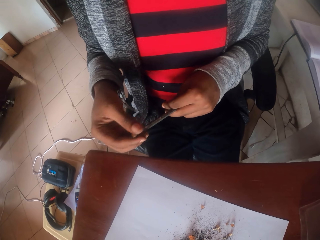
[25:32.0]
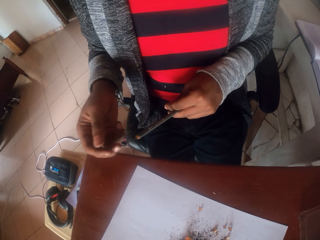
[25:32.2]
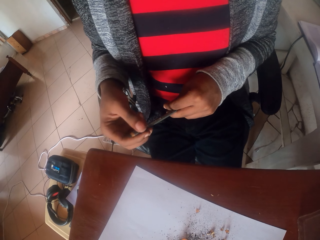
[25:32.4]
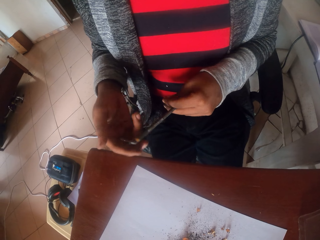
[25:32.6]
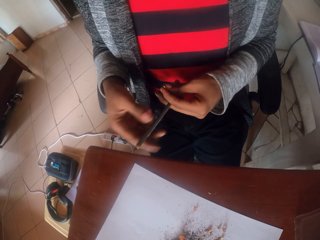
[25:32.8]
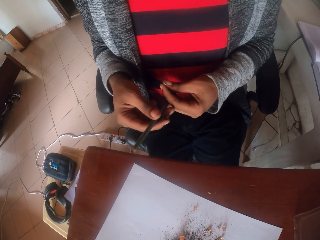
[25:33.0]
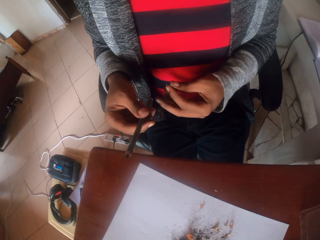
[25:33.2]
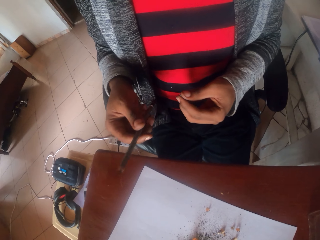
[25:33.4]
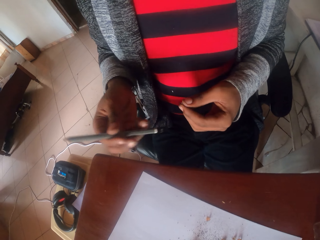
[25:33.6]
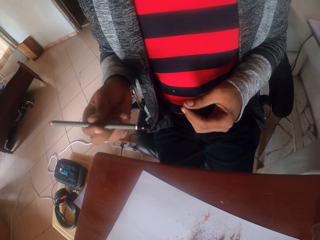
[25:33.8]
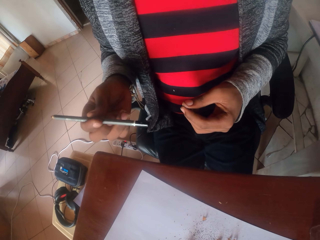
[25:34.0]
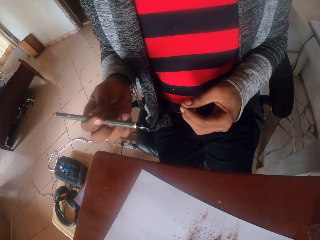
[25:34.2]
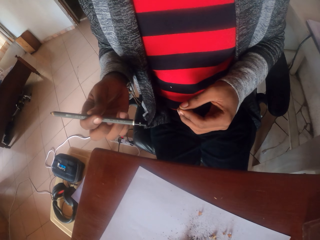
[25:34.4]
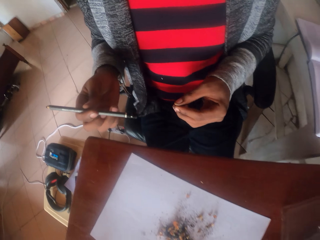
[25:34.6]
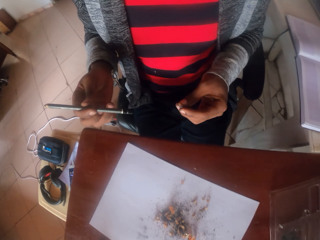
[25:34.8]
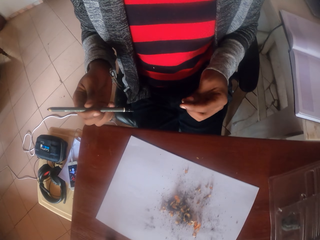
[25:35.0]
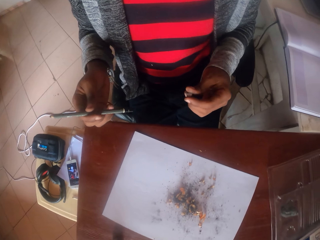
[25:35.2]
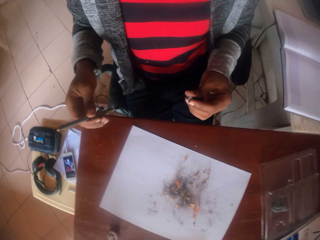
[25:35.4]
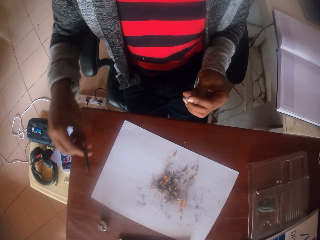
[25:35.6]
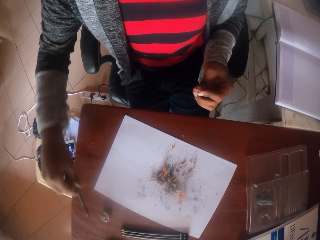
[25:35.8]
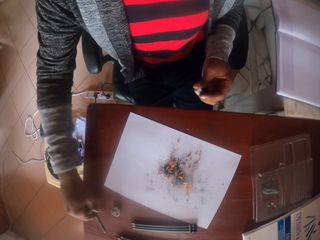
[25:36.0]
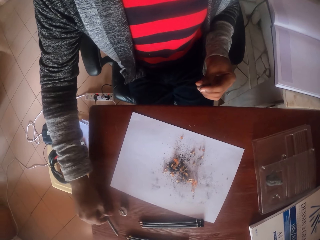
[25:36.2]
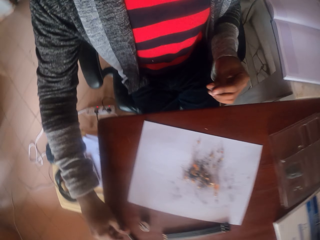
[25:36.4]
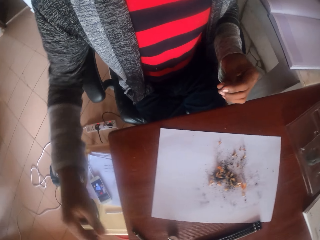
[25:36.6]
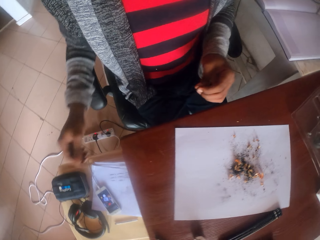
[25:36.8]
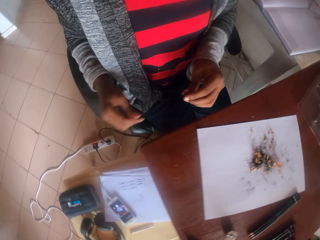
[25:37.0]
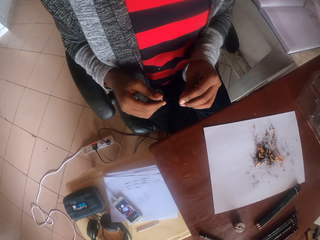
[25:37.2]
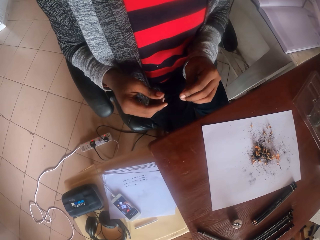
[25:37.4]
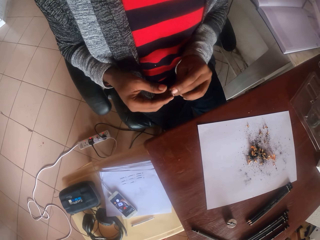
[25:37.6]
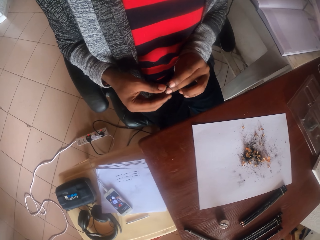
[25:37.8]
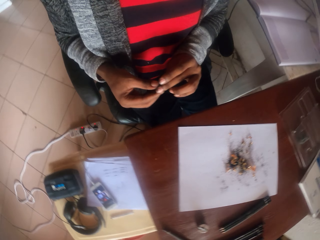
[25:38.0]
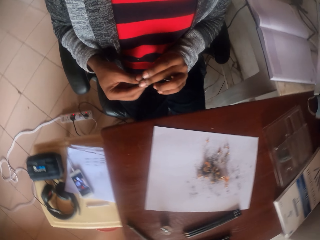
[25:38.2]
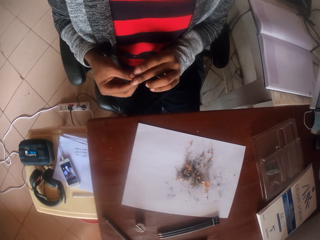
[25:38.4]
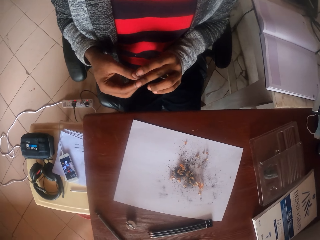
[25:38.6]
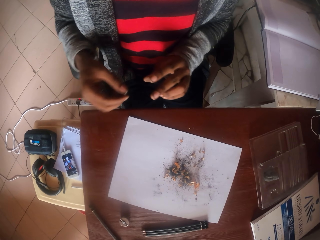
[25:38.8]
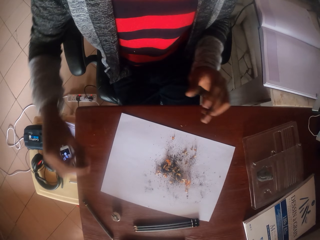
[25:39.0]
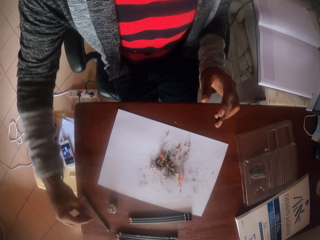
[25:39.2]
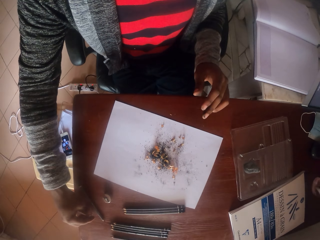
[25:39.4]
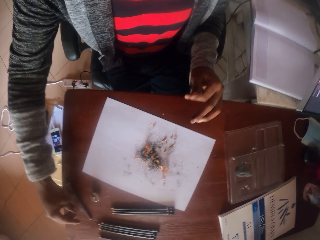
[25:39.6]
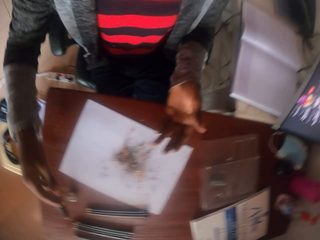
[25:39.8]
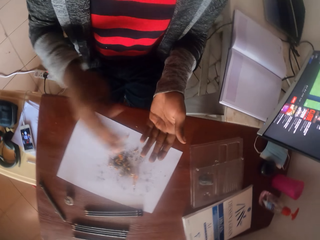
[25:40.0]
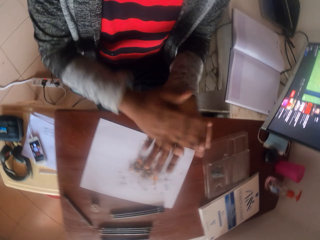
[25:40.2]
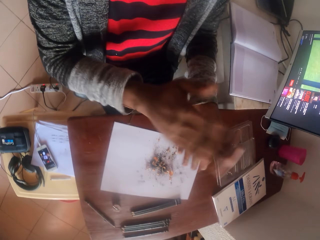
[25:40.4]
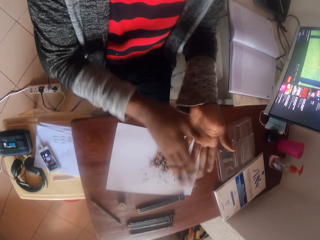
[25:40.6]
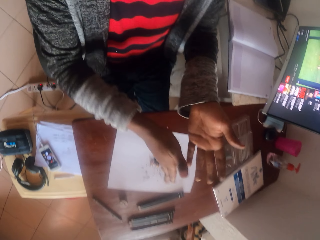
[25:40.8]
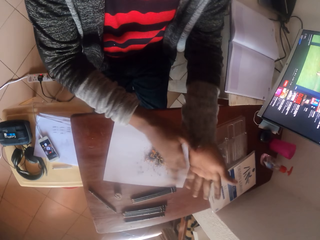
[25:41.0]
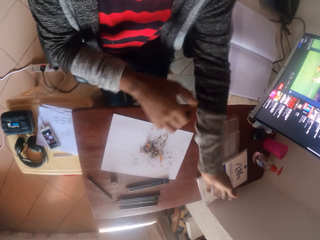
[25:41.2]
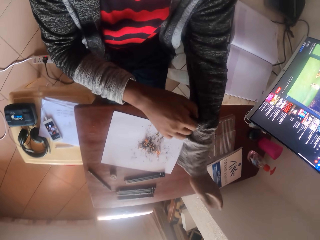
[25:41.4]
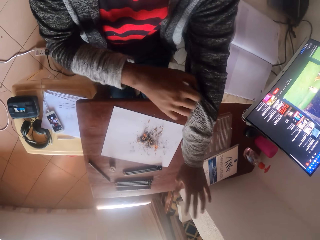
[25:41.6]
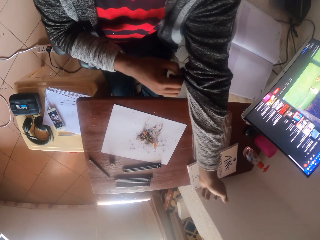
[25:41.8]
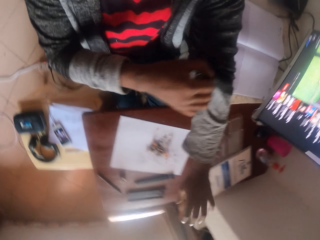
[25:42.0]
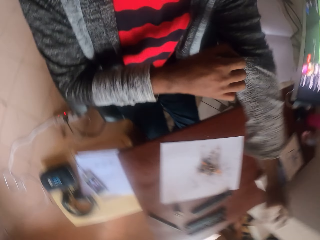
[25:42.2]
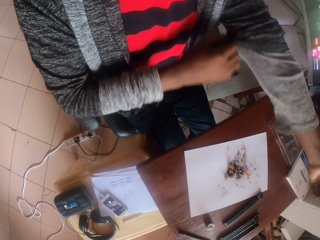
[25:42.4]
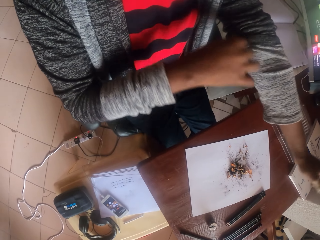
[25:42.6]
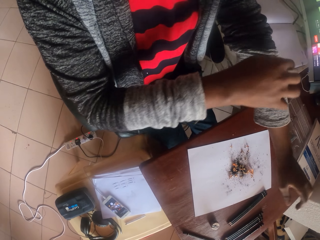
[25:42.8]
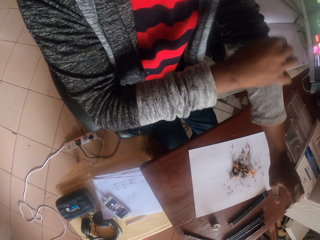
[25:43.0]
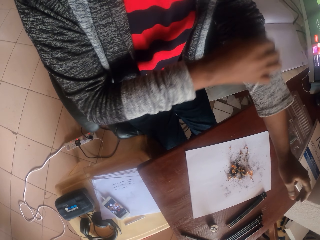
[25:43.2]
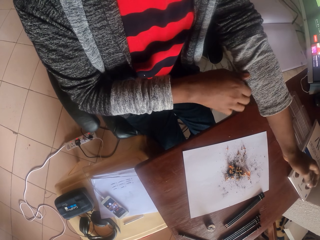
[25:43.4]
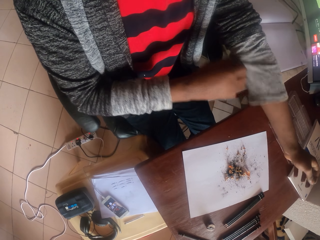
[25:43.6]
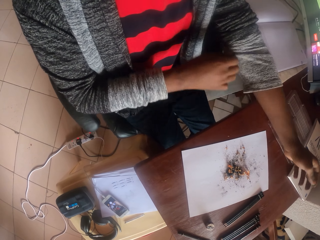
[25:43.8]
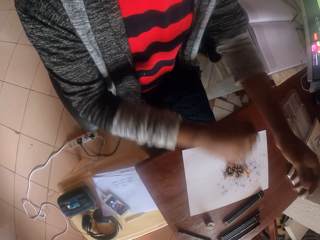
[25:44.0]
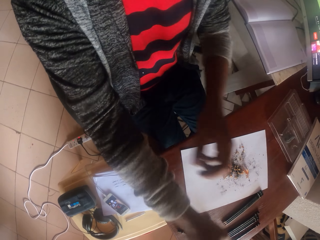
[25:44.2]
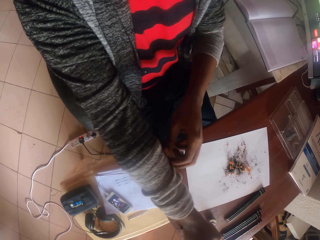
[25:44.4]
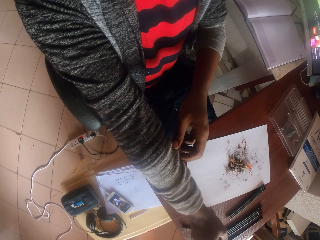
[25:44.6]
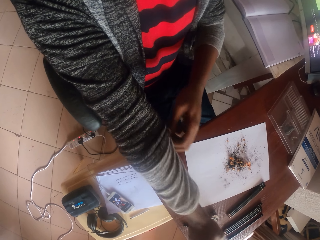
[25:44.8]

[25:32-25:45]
The camera wearer wipes on the pencil. They put the pencil on the table. They hold something. They put a piece of paper on the table. They rub their hands. They fold the sweater. They pull the sweater sleeves.

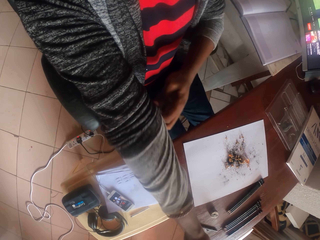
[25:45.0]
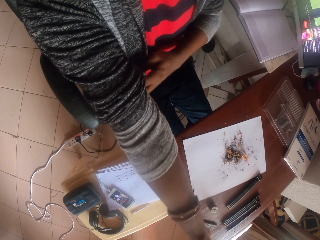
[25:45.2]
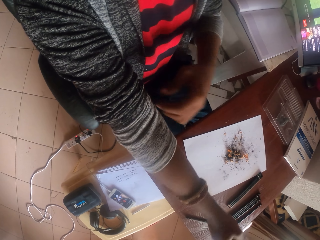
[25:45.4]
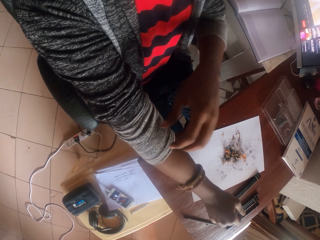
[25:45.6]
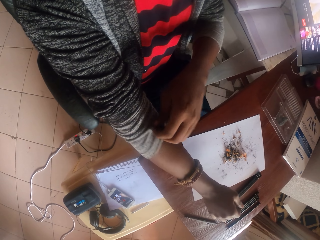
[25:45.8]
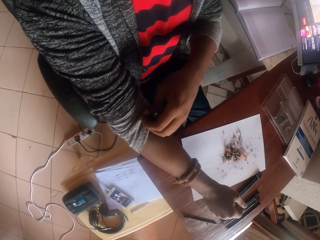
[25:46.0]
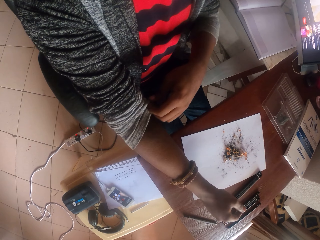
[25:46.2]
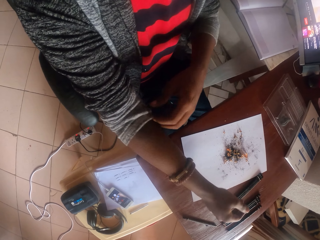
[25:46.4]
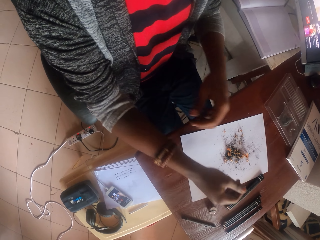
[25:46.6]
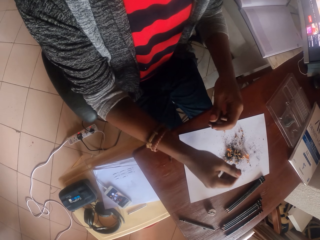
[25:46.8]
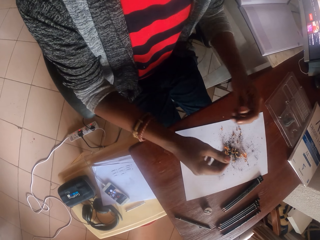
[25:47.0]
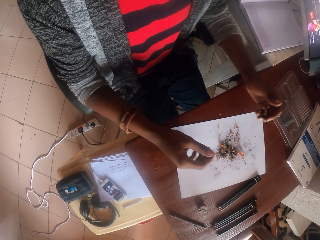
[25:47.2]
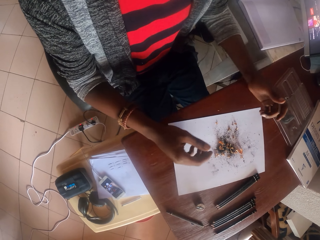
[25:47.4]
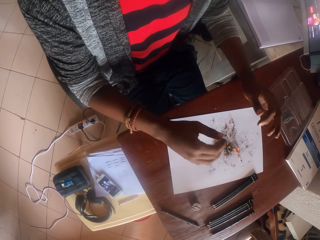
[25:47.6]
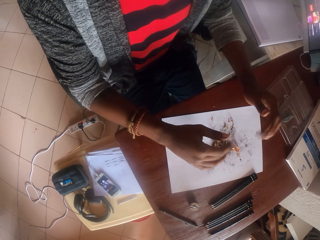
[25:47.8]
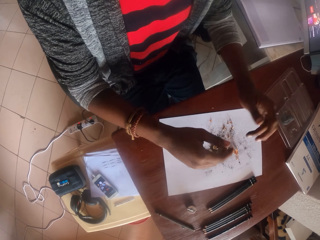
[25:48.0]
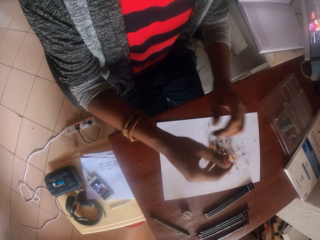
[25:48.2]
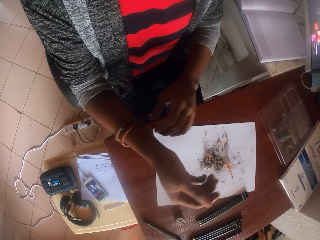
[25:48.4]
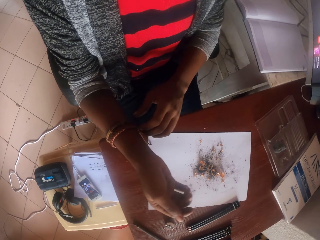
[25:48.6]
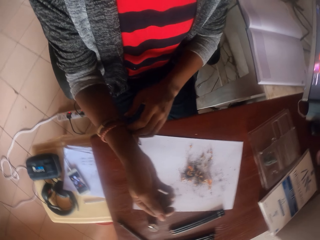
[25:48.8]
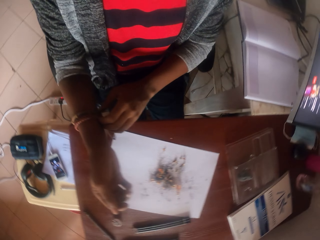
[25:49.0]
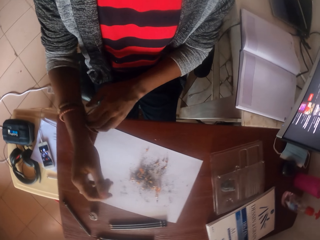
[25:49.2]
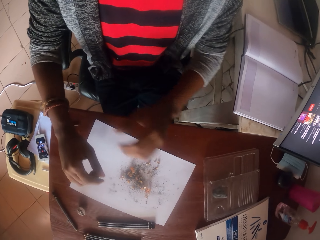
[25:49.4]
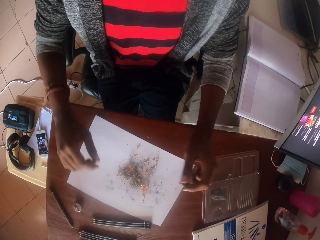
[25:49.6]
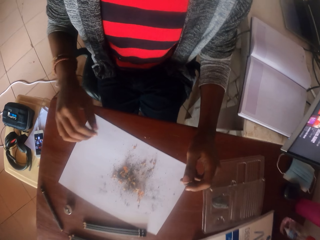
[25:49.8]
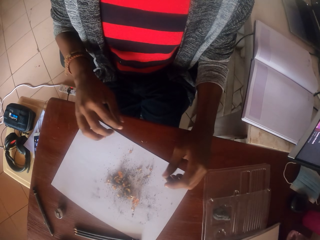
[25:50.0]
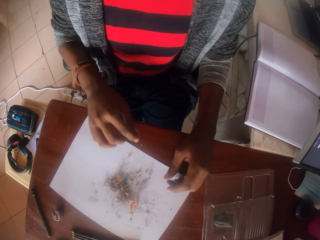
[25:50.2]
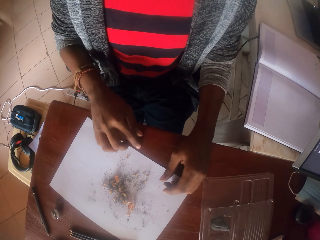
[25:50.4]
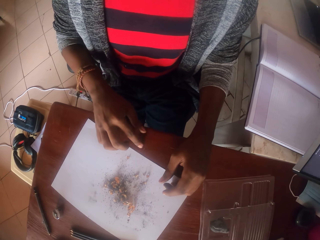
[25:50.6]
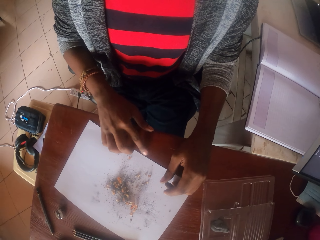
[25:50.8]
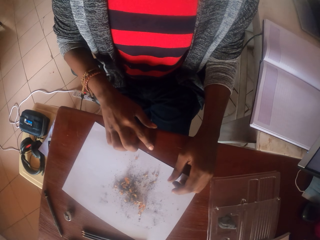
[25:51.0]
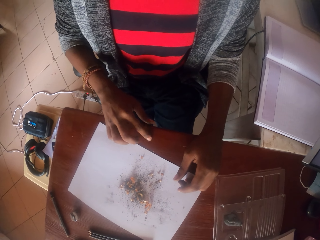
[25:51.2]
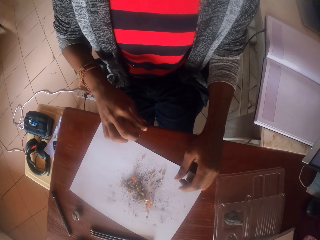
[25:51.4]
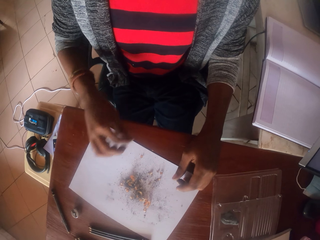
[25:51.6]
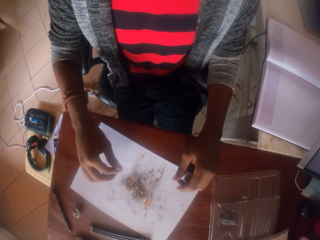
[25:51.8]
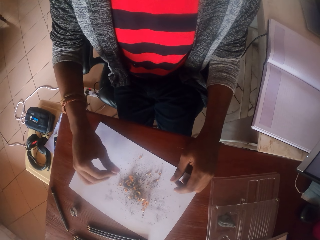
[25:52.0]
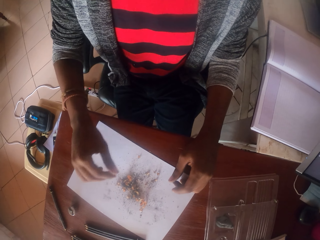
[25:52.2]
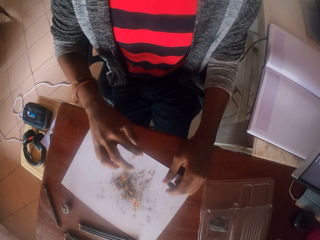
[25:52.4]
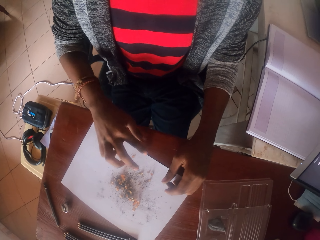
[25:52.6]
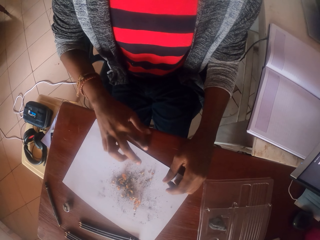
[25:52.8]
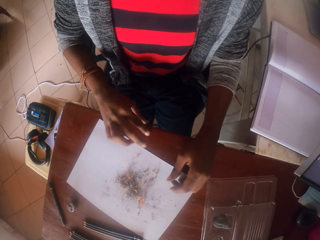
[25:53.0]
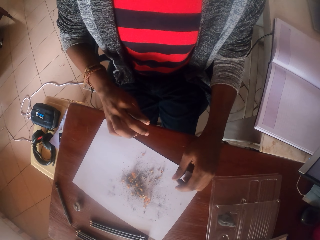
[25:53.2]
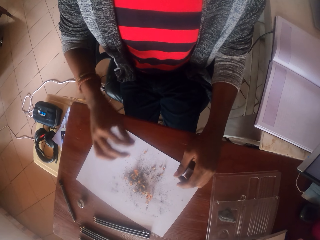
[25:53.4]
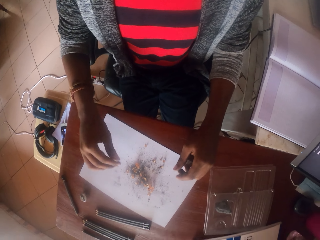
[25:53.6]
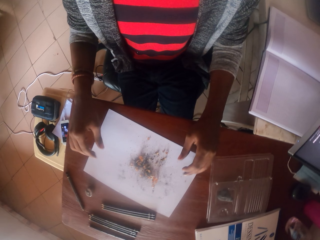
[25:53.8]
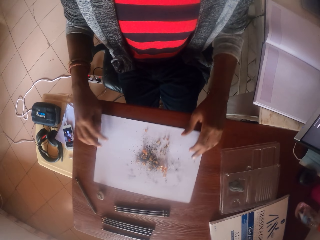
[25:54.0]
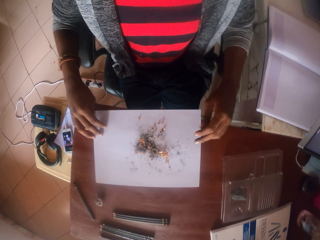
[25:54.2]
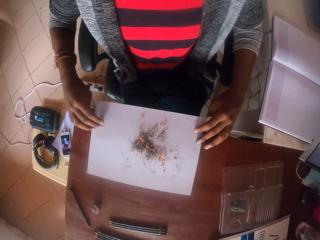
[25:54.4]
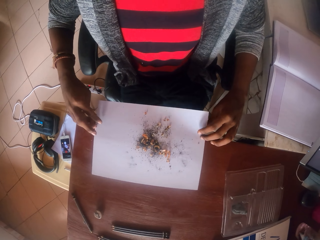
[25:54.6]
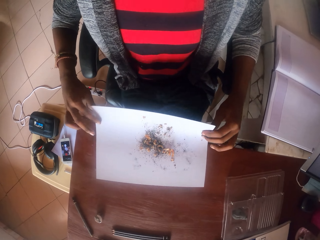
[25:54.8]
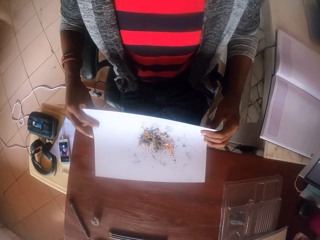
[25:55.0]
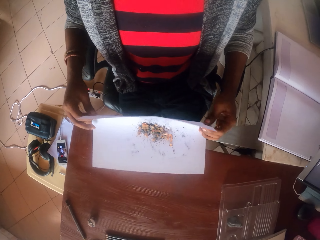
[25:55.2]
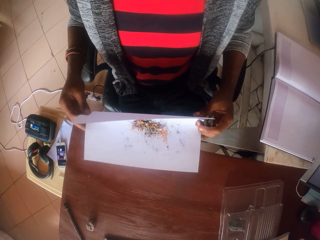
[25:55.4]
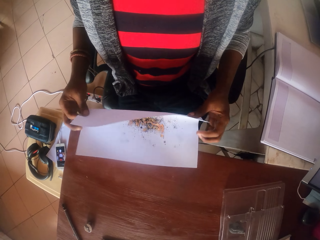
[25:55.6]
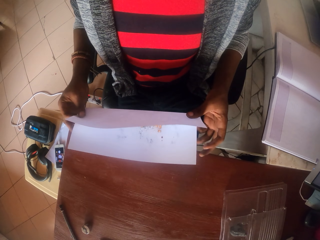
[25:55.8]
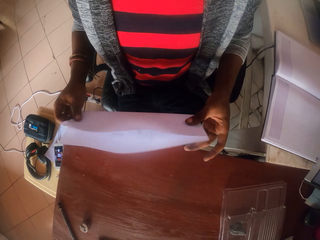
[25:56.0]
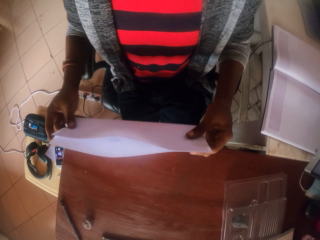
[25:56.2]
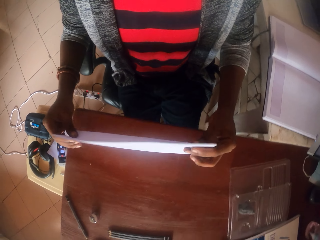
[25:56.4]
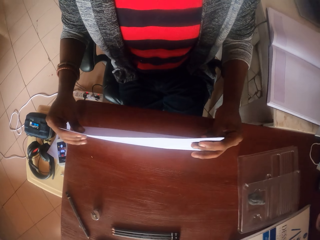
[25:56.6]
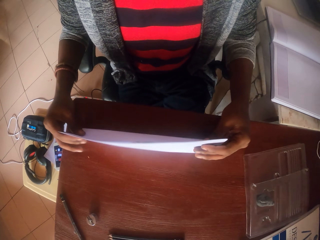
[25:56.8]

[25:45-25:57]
The camera wearer pulls the sweater sleeves. They move their fingers. They look at the hands. They touch the table. They drop pencil shavings on the paper. They pick the pencil shavings from the table. They lift a paper. They fold the paper.
